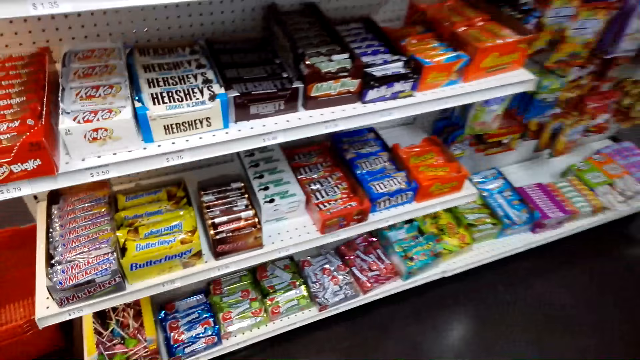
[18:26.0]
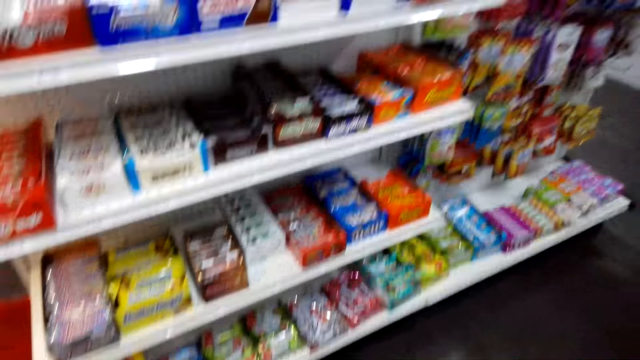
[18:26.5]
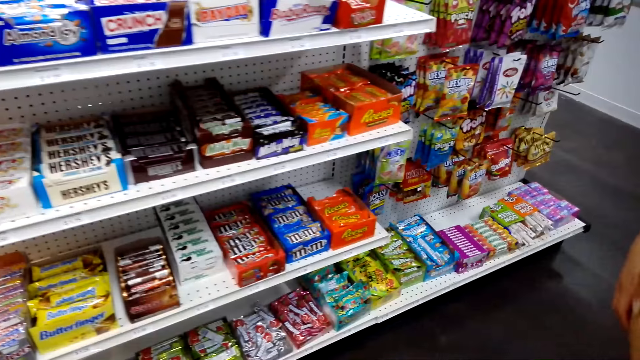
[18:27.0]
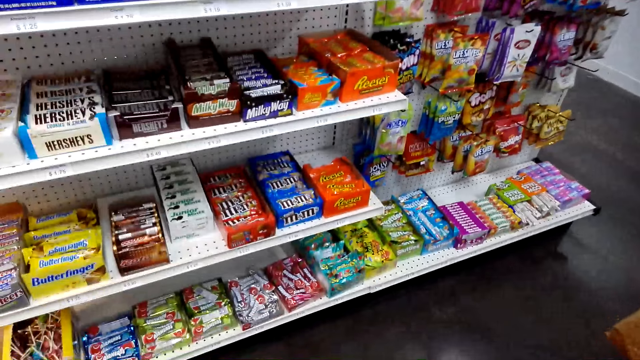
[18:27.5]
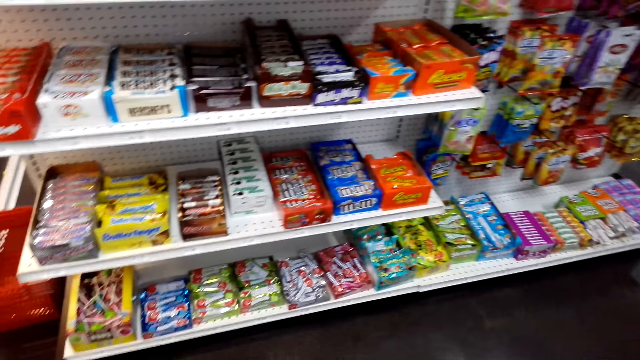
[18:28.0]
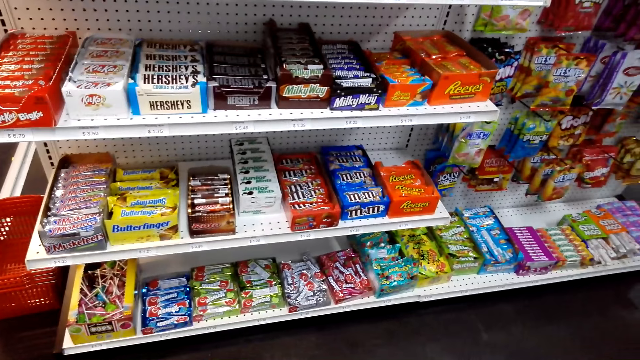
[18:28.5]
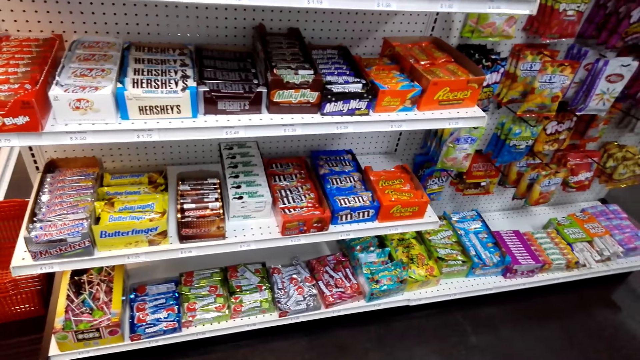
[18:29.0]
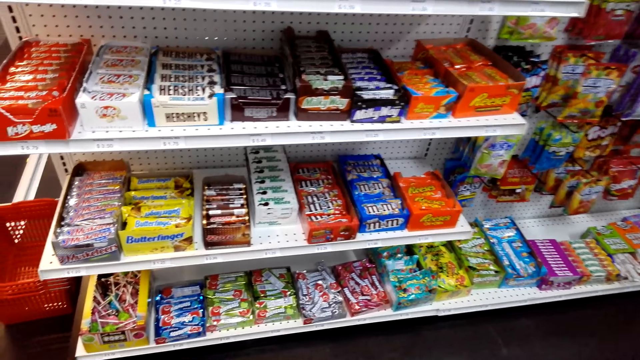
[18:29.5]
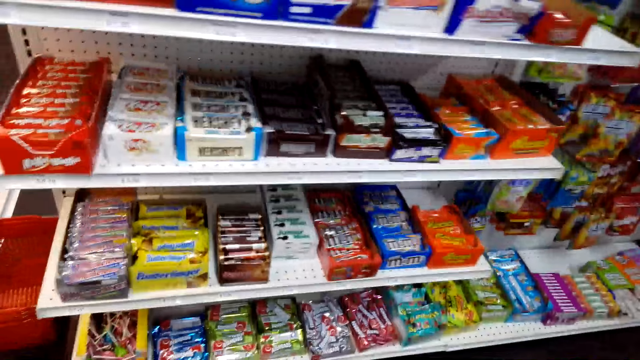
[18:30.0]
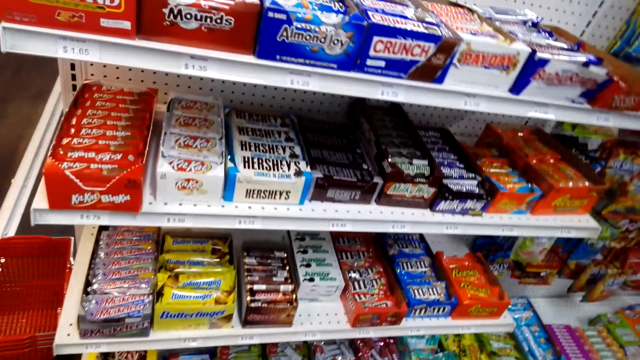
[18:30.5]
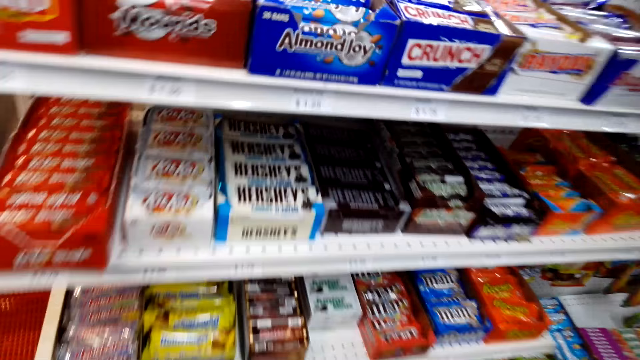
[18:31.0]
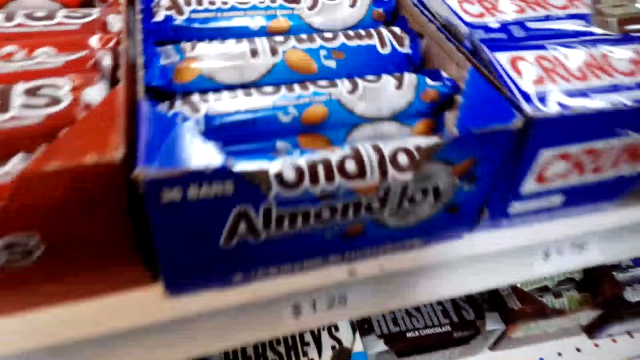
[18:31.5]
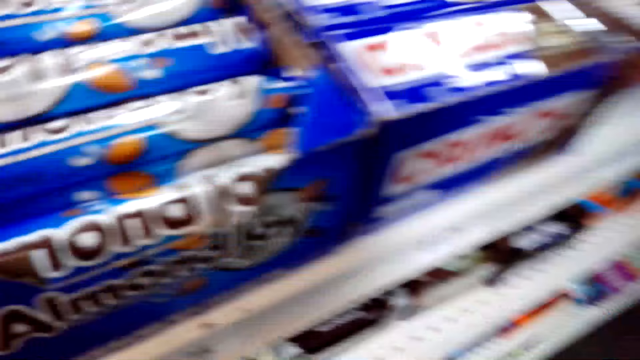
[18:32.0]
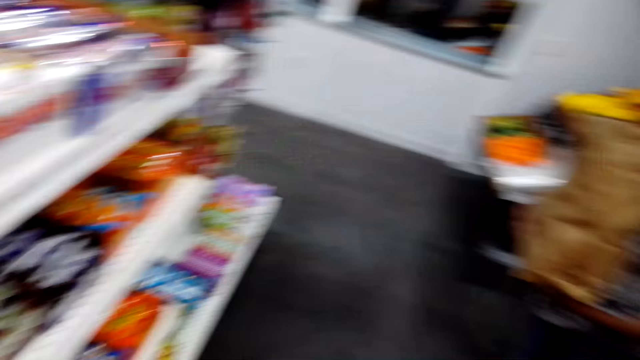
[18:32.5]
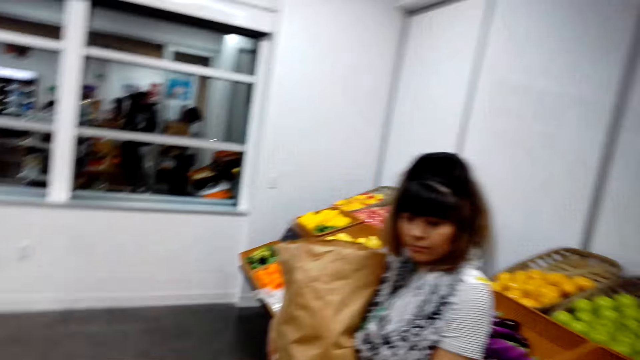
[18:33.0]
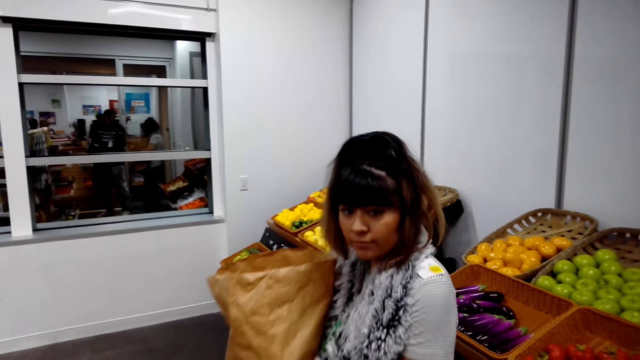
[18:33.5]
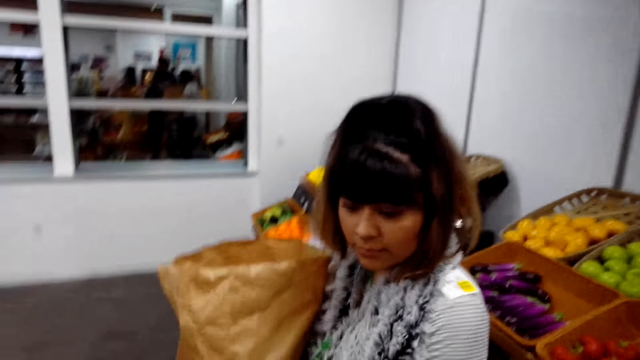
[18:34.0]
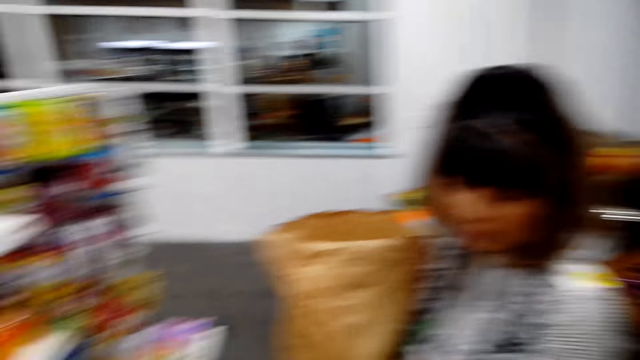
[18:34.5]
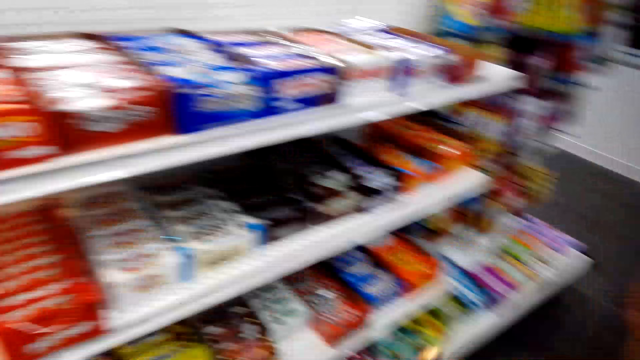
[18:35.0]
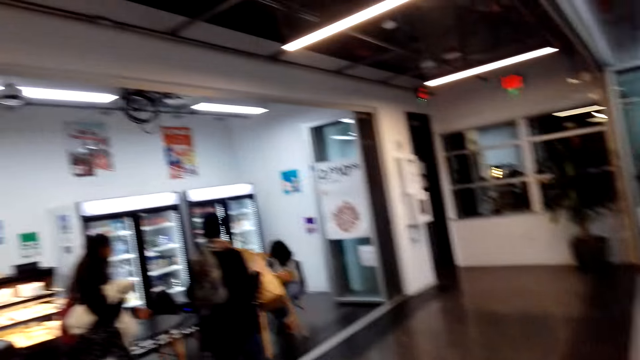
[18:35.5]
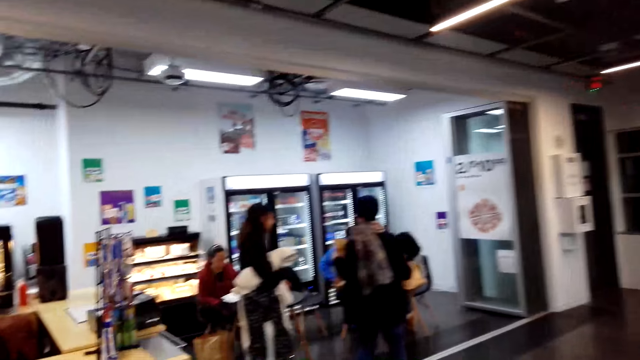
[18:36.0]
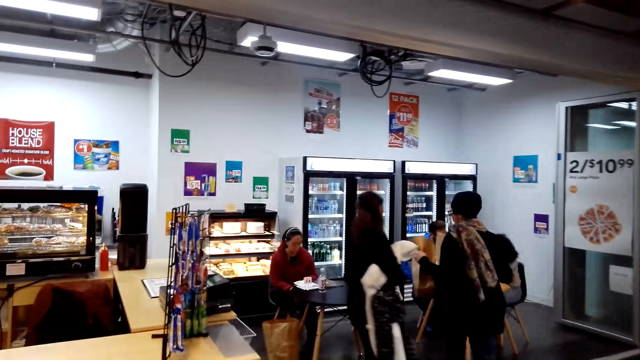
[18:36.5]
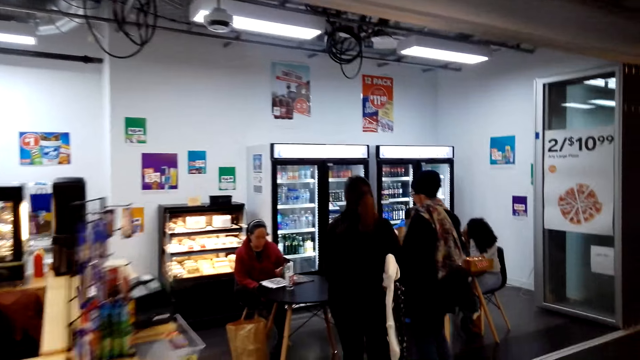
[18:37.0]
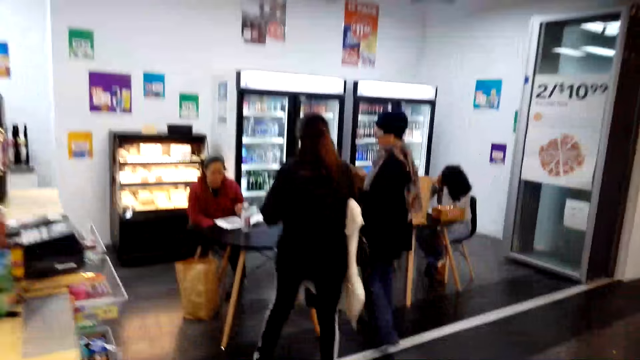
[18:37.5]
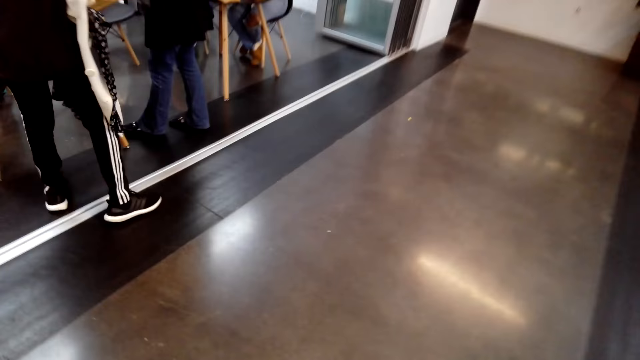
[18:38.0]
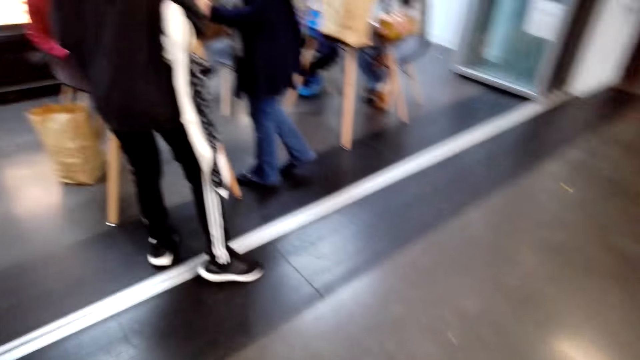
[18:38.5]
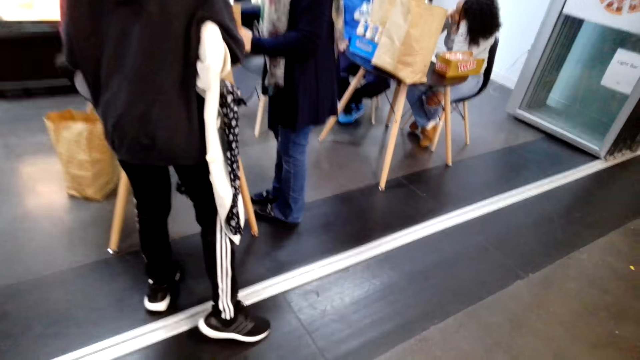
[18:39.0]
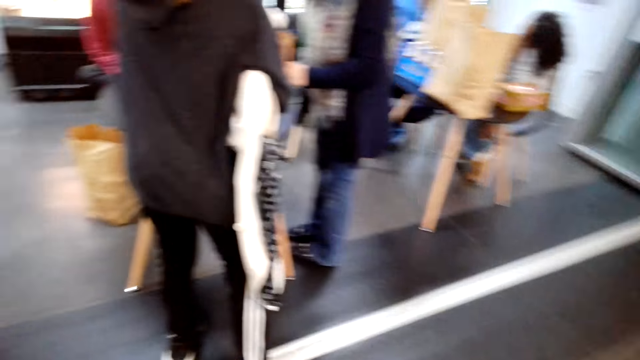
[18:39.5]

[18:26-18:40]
The camera wearer walks towards the counter. They stare at a lady. They walk in the supermarket.

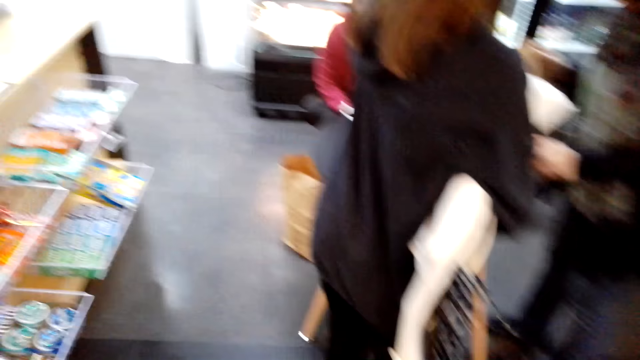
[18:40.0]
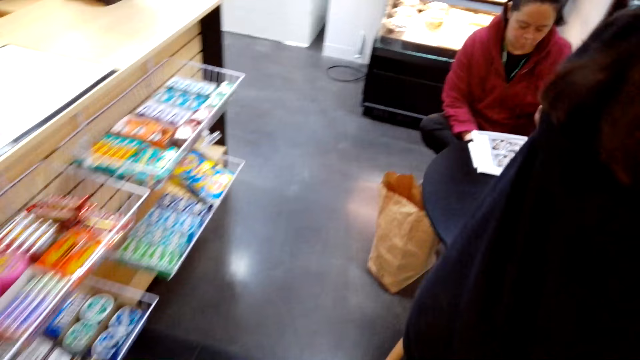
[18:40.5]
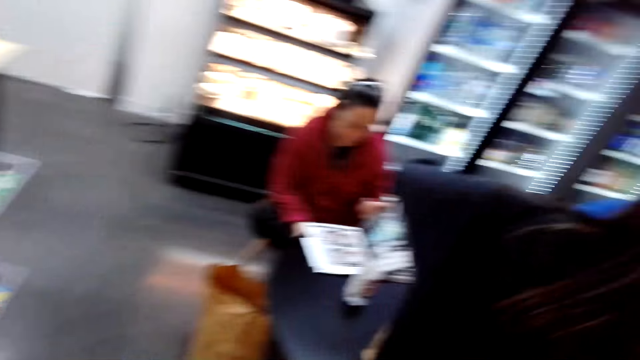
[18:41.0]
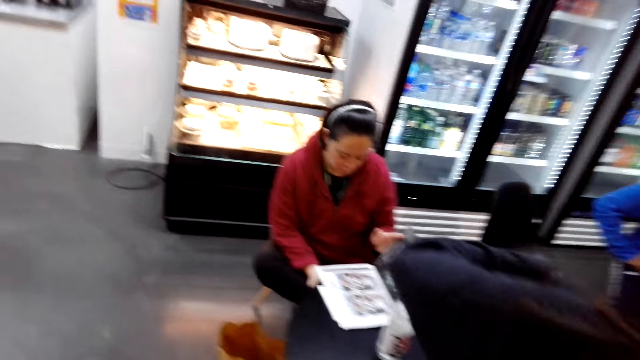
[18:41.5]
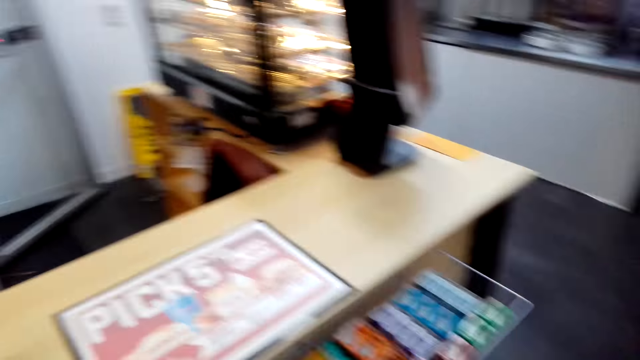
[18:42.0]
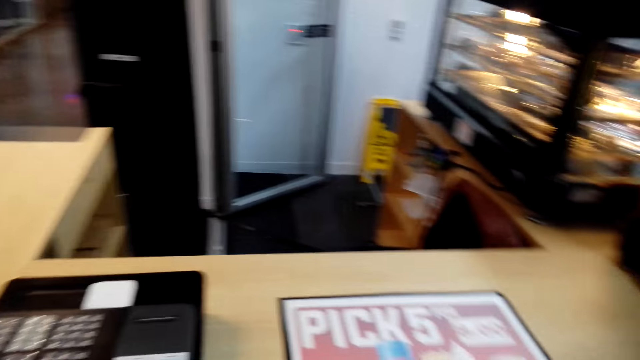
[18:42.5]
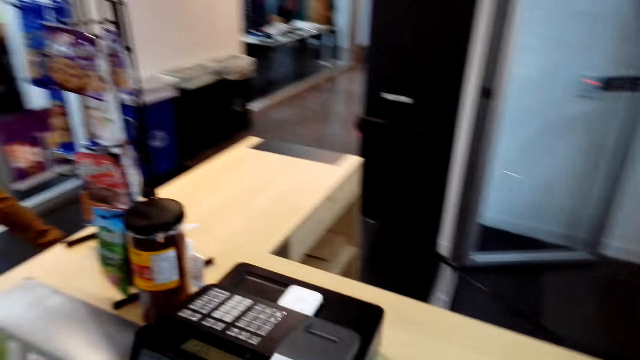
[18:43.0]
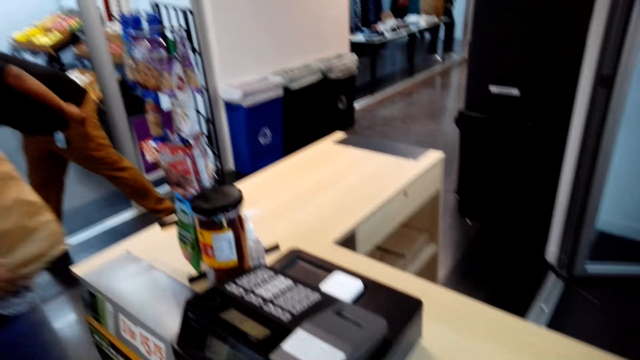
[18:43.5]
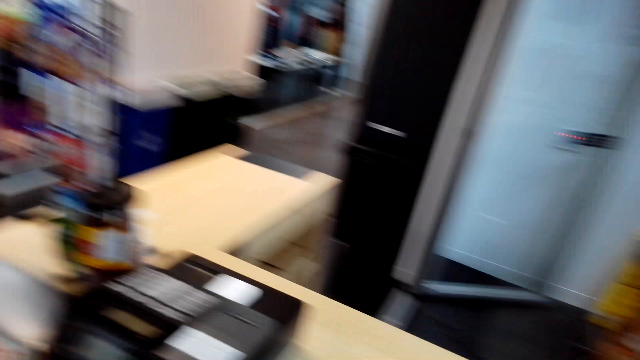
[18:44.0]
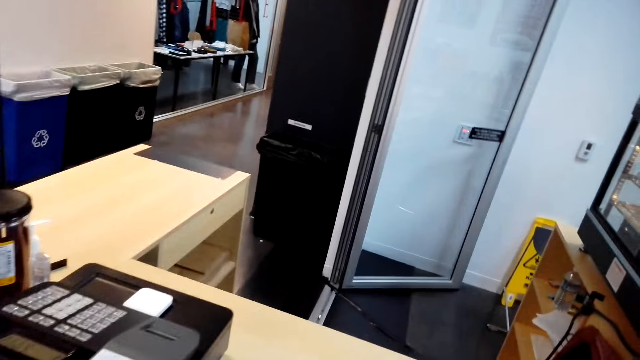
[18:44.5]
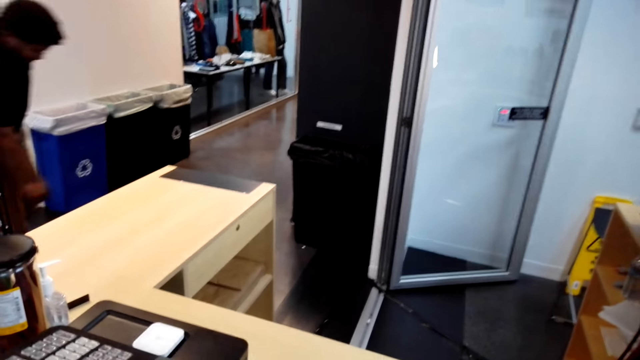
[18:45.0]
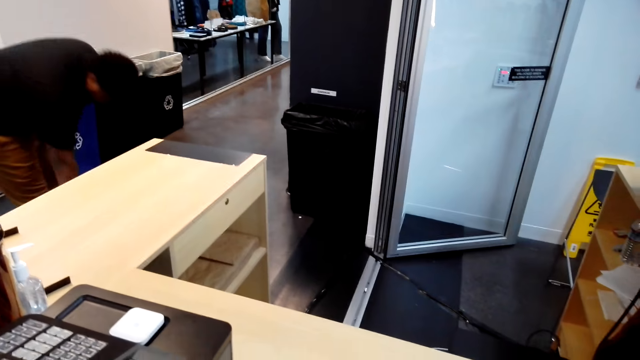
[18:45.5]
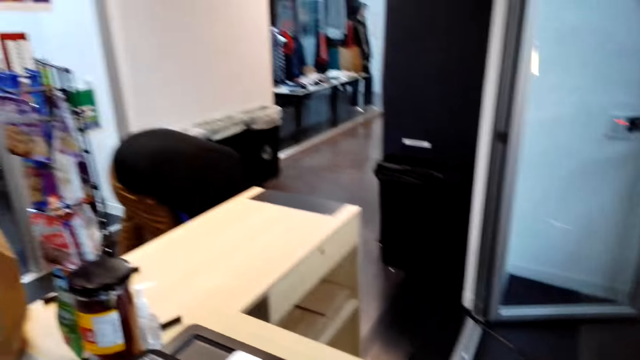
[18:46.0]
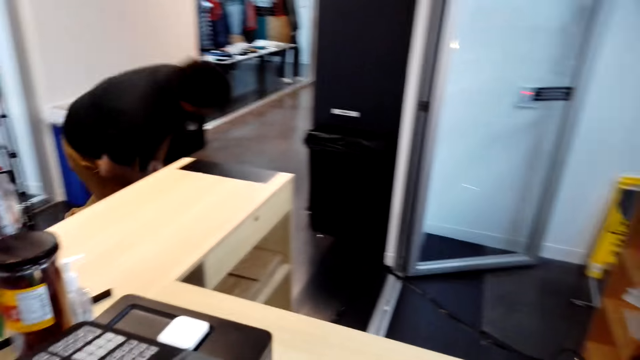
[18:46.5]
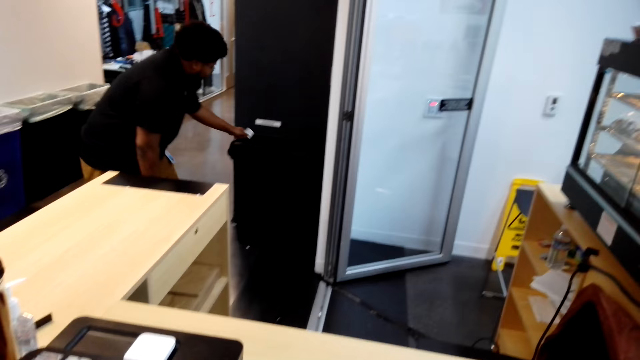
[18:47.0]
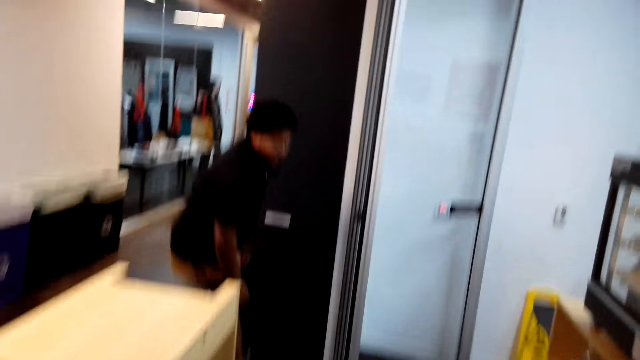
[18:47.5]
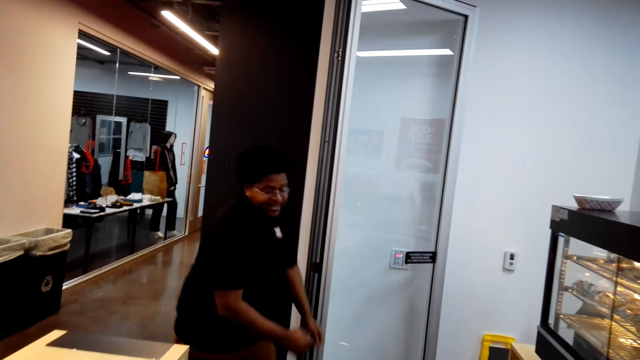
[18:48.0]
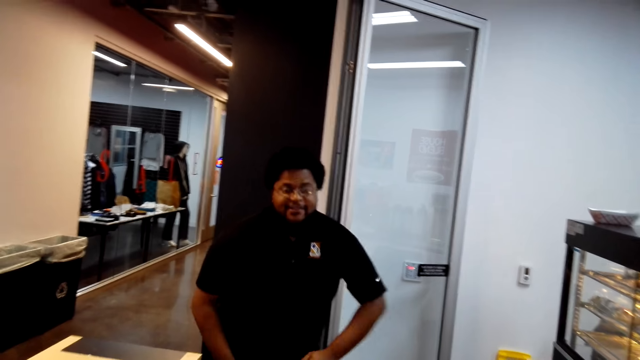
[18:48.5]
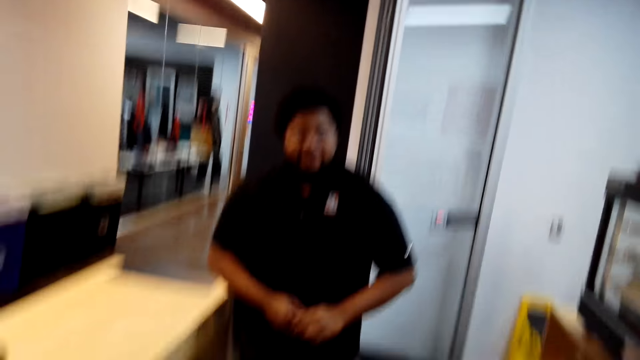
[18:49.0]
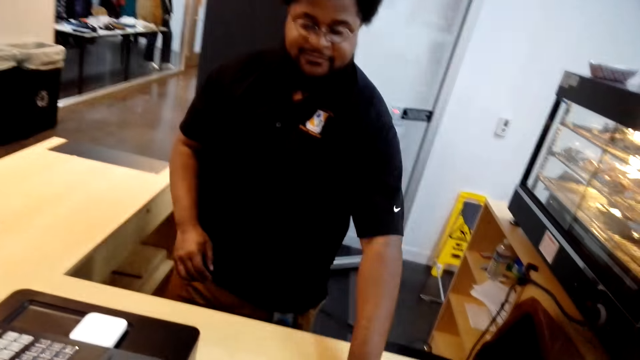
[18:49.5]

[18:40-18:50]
The camera wearer stares at the desk. A man picks up something, dumps something in the dustbin and walks in the supermarket.
